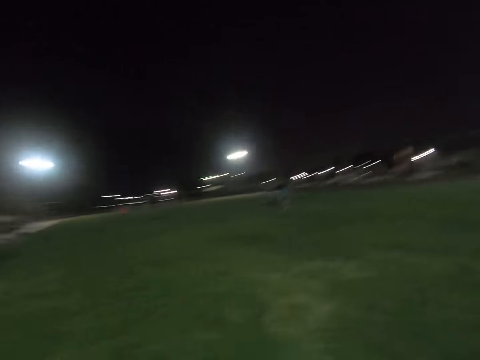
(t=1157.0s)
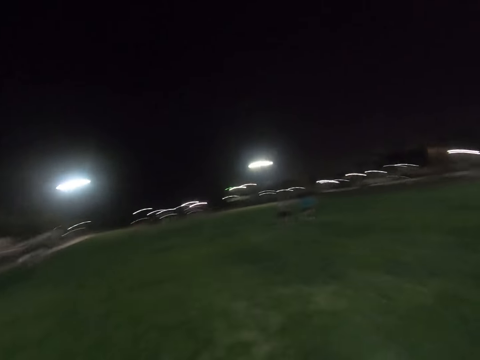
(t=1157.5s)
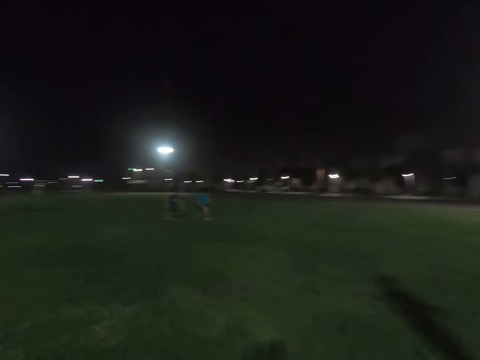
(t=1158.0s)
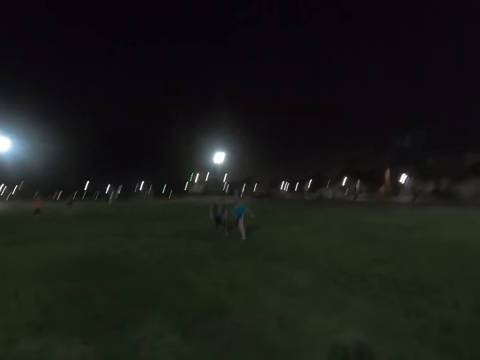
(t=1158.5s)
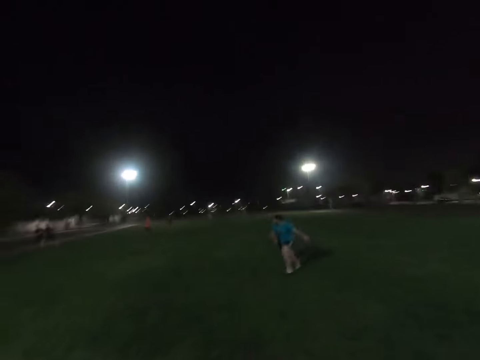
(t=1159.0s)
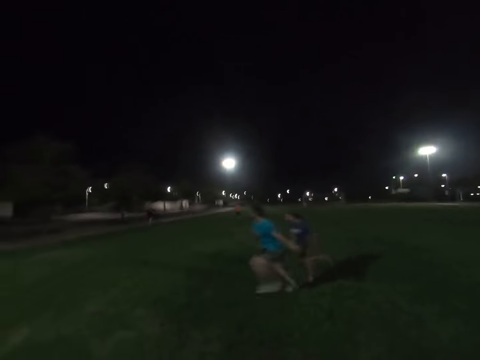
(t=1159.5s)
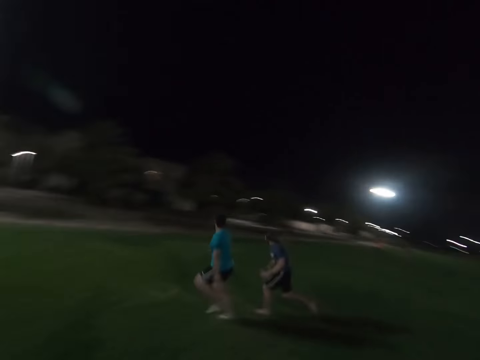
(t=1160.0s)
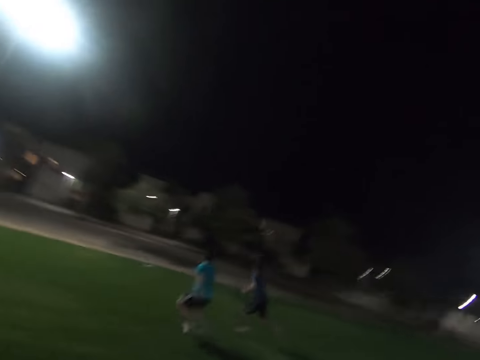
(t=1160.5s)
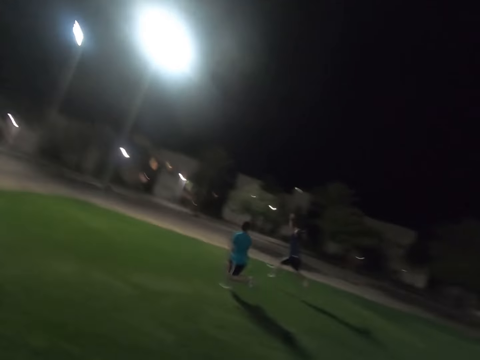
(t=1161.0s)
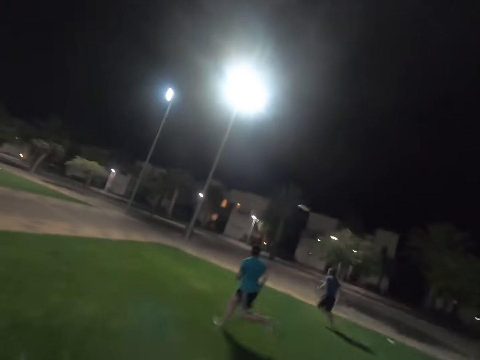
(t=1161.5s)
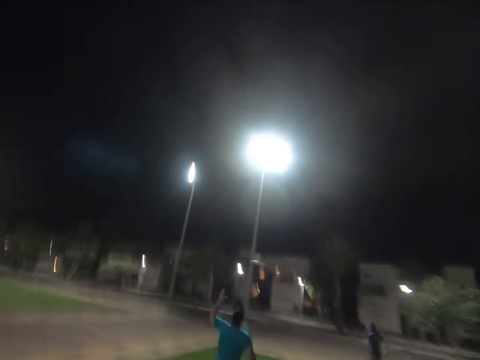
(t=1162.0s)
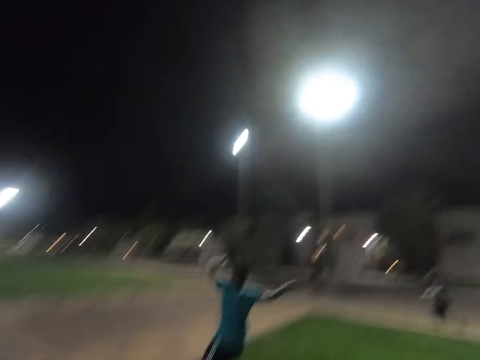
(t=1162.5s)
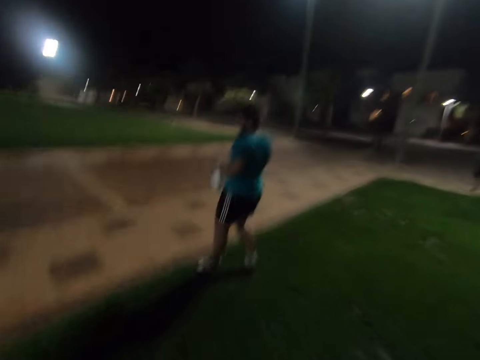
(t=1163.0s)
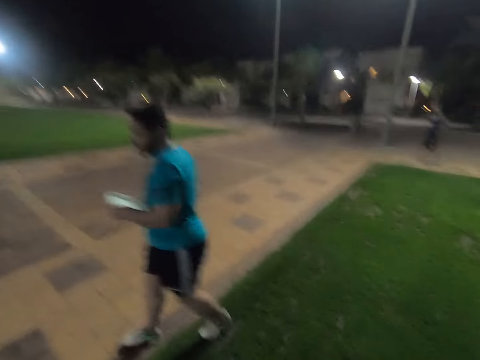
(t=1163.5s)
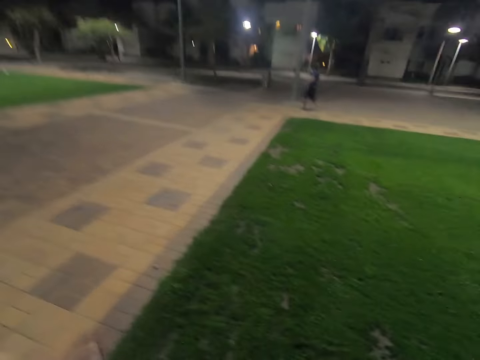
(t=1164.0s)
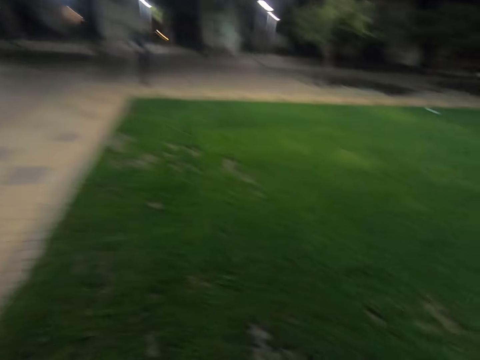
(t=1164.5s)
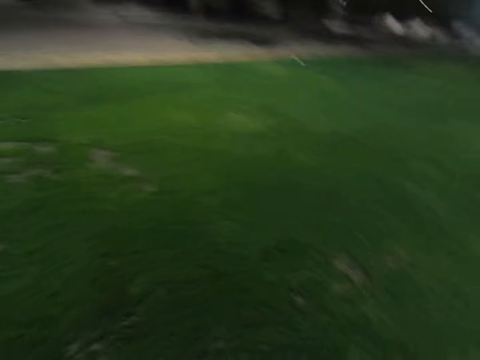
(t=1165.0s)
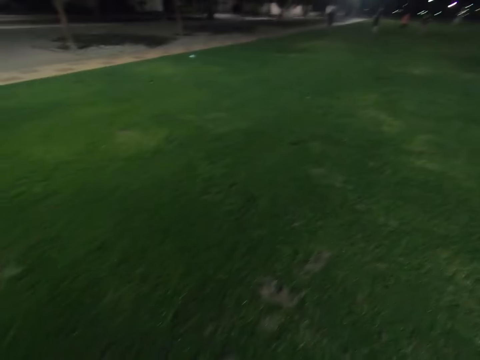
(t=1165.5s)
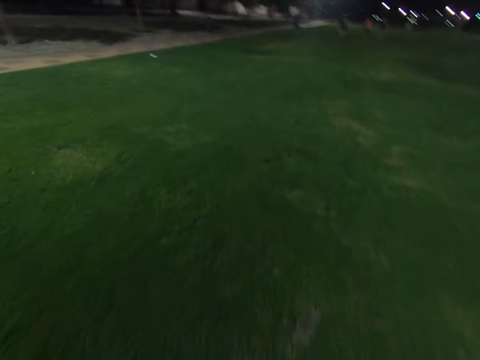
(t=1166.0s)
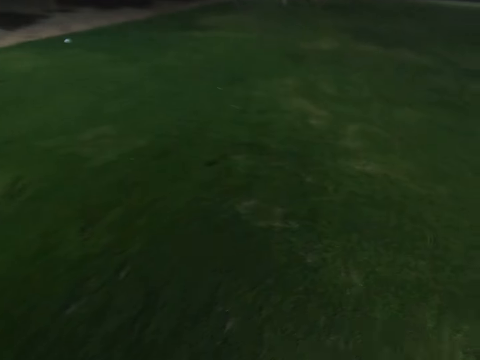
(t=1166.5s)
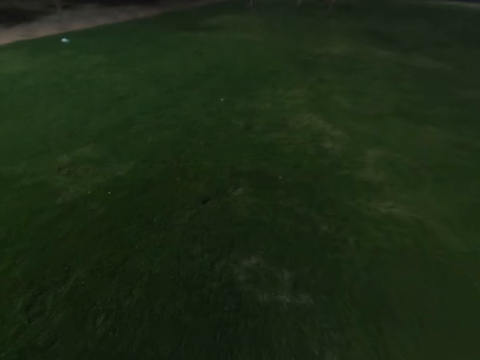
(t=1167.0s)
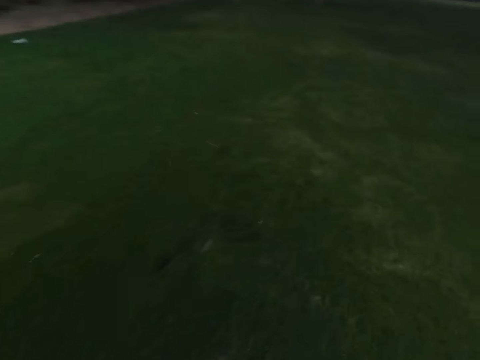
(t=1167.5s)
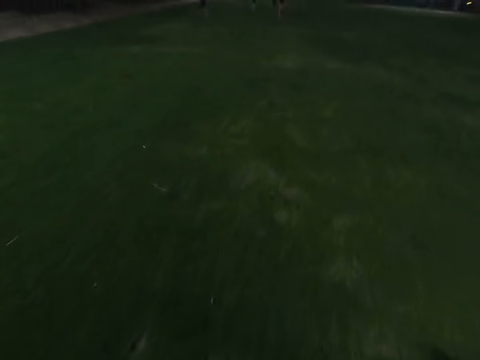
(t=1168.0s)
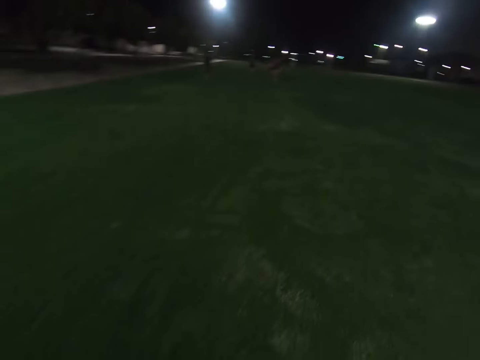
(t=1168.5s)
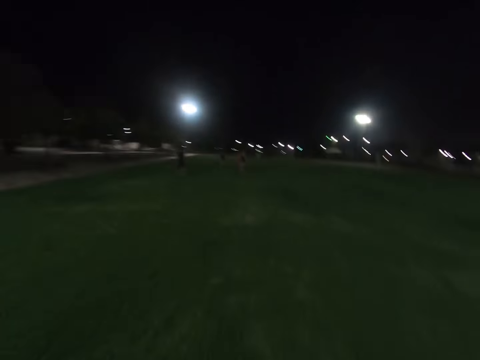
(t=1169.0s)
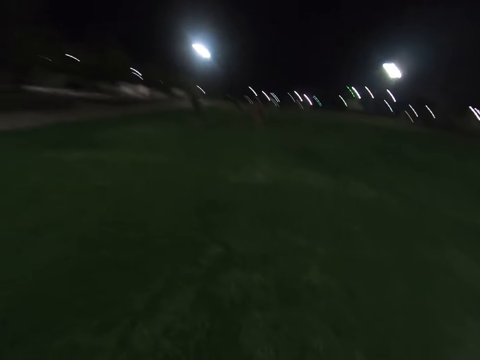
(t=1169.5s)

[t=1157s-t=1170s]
A man runs around the field. Another man runs around the field. The other man catches the frisbee disc.

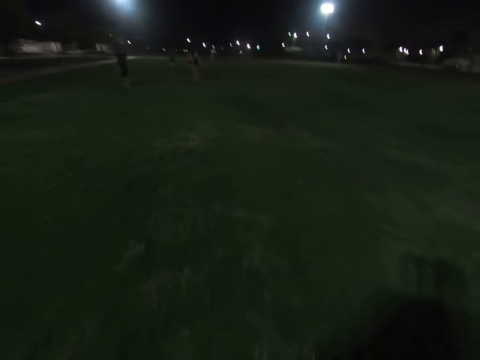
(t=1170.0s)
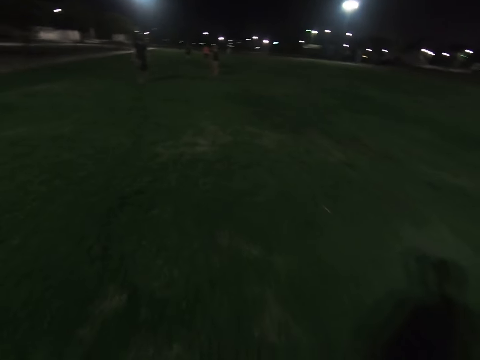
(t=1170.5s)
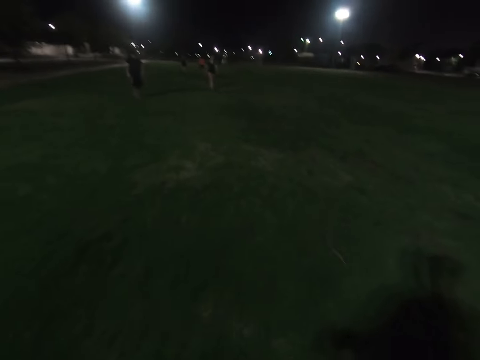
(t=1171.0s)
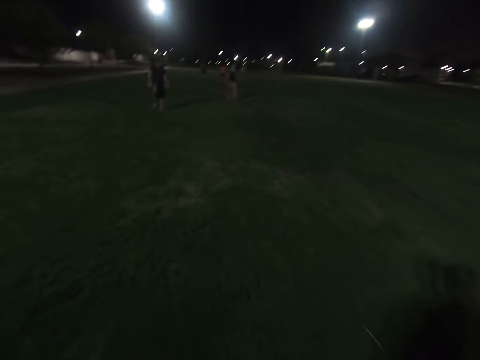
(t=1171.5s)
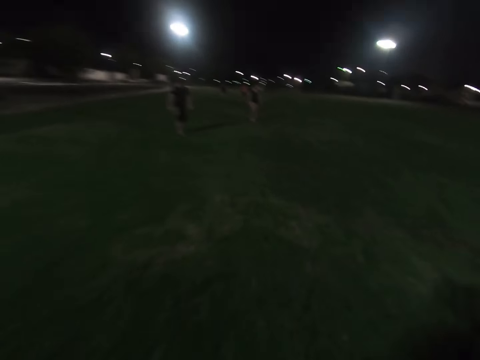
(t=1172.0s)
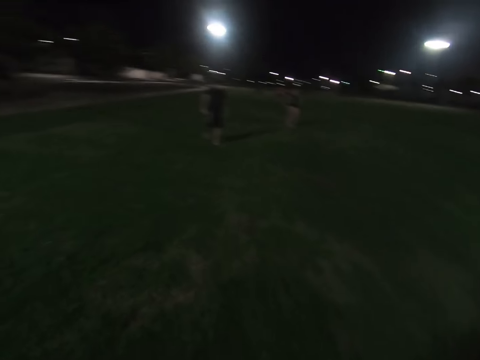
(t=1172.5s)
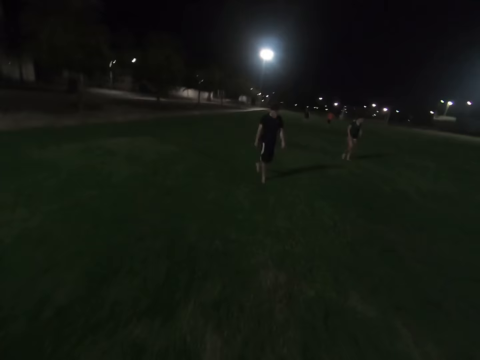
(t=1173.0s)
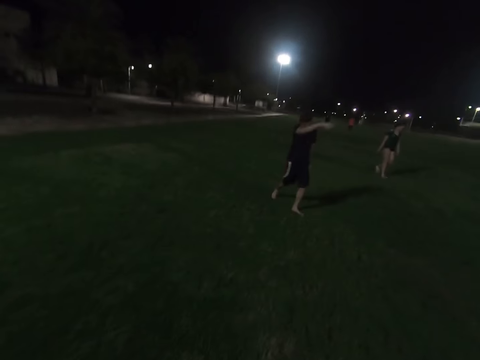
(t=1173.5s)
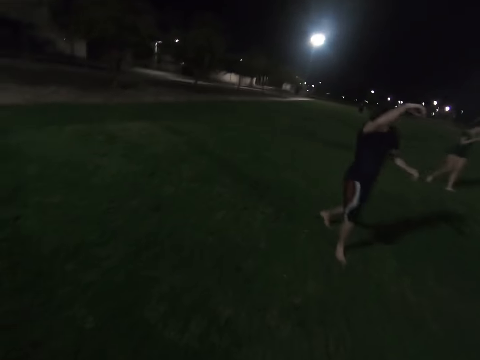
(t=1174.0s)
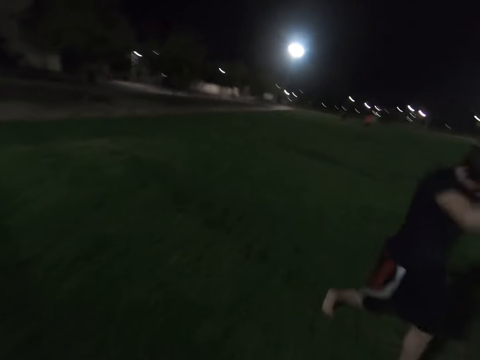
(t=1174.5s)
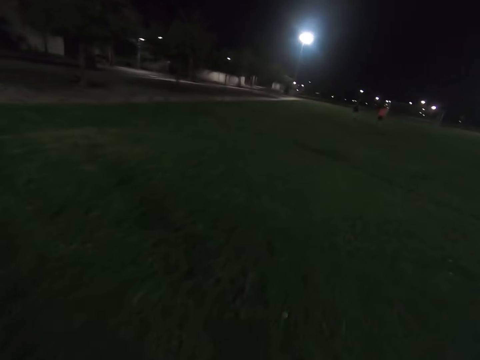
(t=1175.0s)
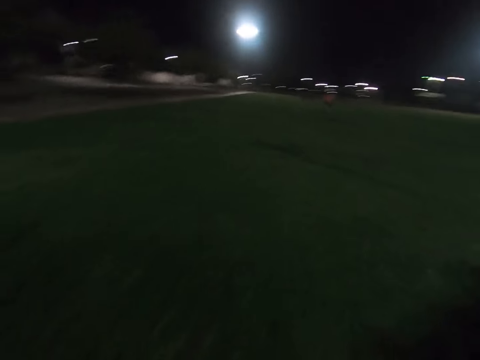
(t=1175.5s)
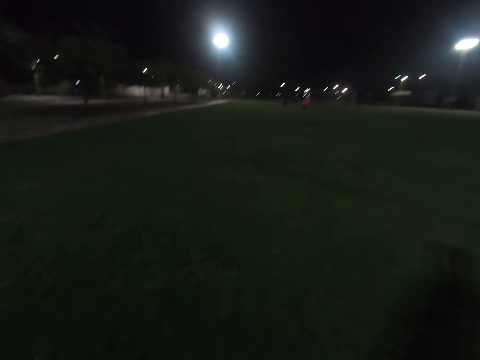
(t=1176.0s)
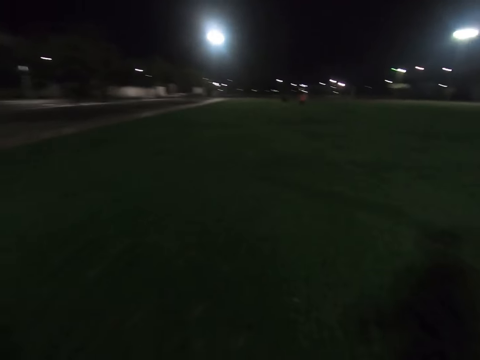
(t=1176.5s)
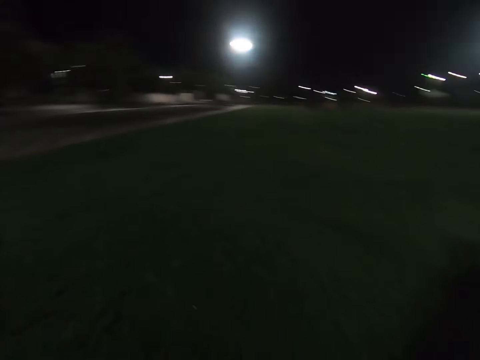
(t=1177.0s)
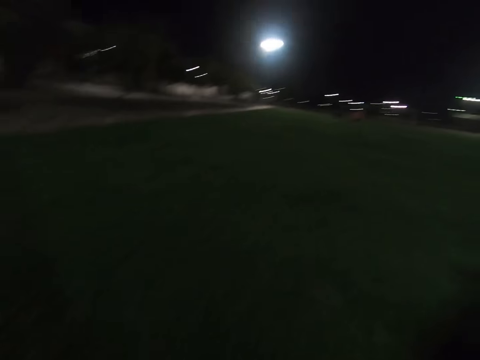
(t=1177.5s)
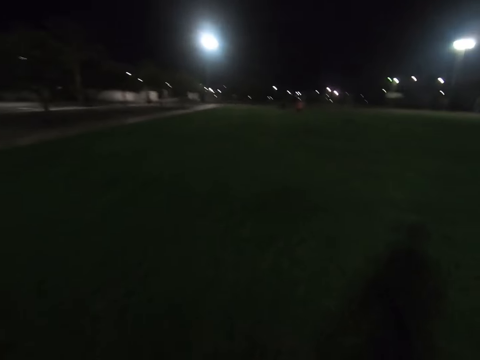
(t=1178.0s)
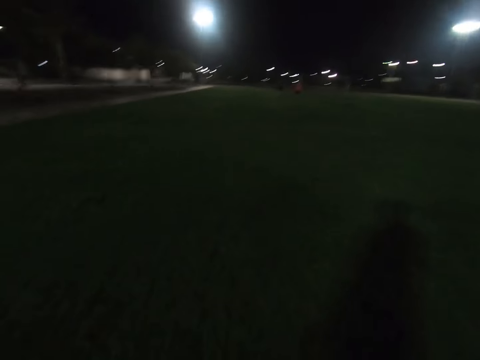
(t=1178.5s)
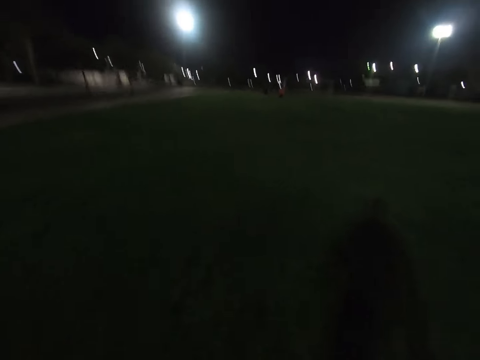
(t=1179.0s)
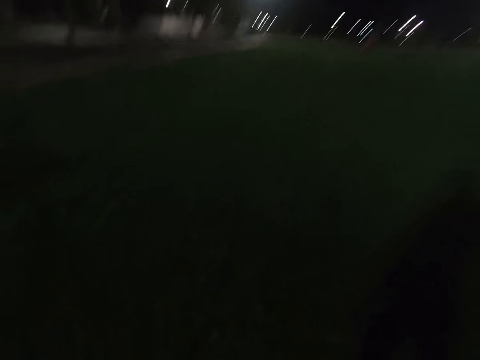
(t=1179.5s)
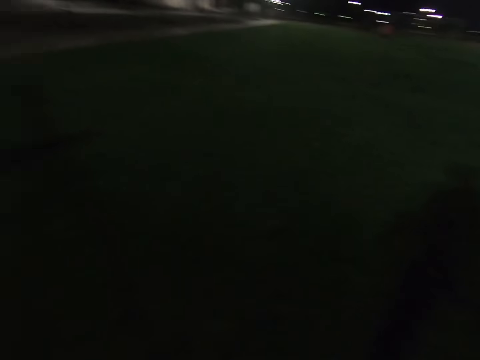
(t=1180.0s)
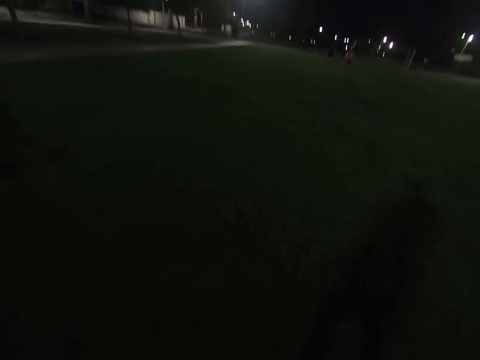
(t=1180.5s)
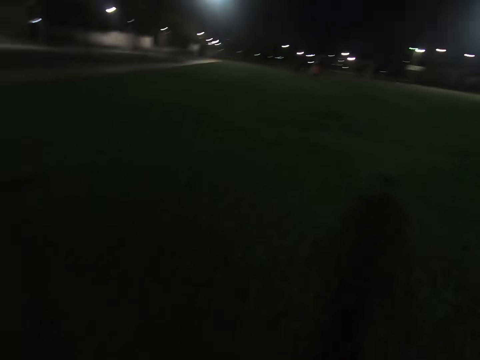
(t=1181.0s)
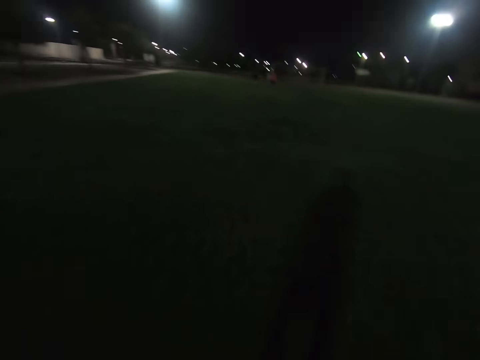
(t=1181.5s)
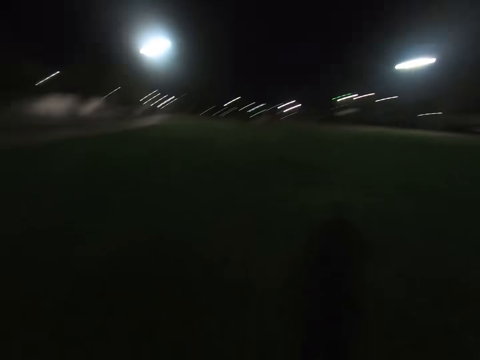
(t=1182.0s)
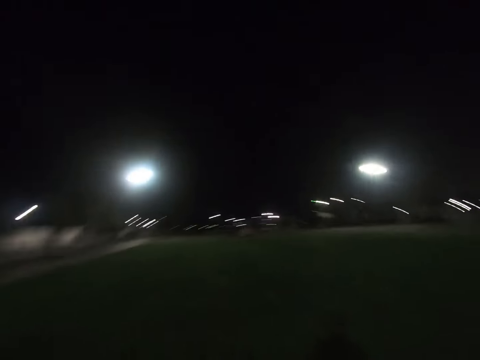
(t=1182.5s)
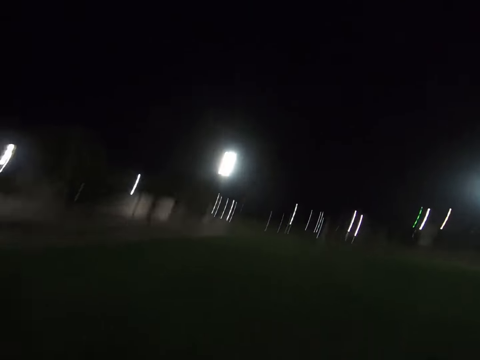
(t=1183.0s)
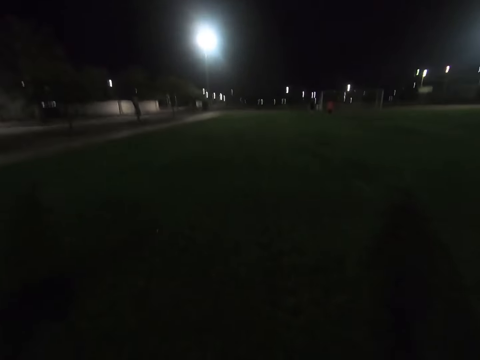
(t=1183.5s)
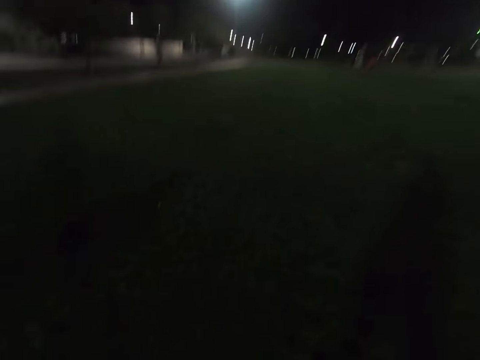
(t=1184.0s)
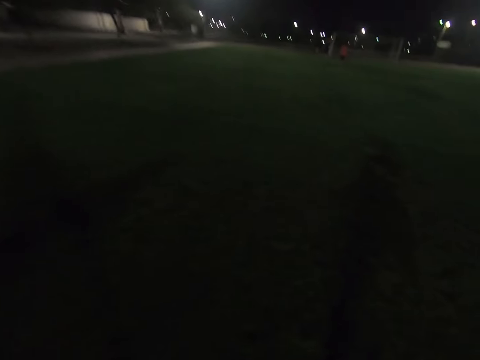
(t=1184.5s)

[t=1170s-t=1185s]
A lady walks around the field. A man walks around the field. The camera wearer walks across the field.
